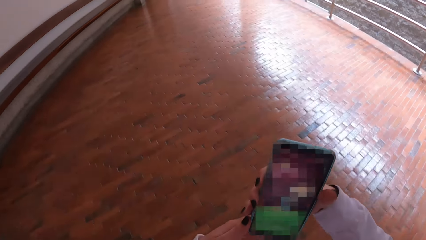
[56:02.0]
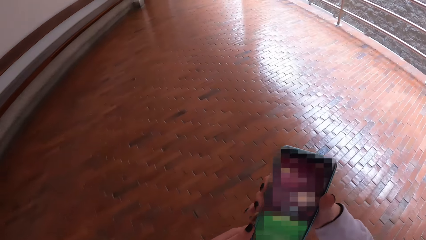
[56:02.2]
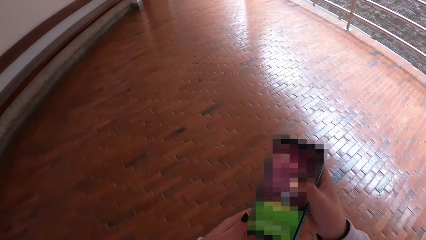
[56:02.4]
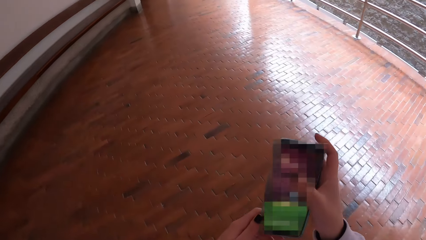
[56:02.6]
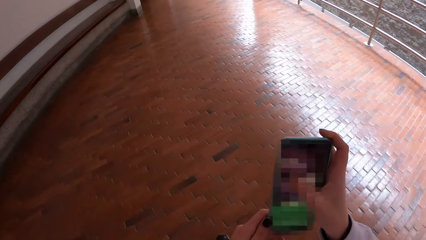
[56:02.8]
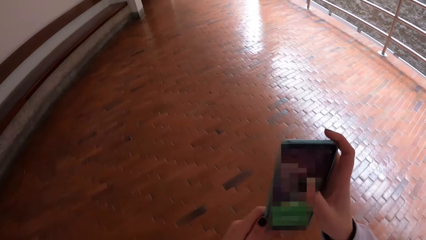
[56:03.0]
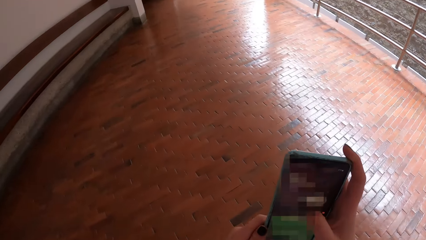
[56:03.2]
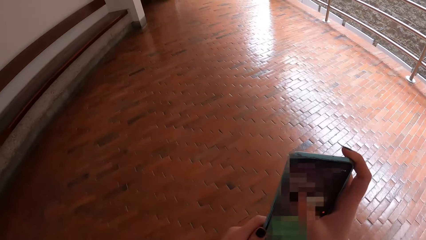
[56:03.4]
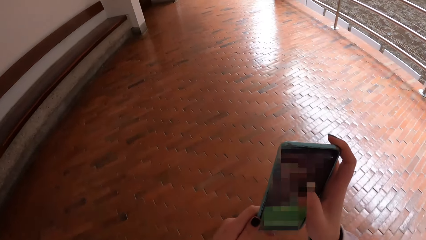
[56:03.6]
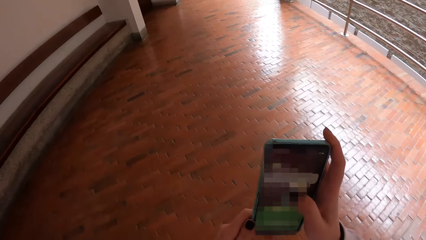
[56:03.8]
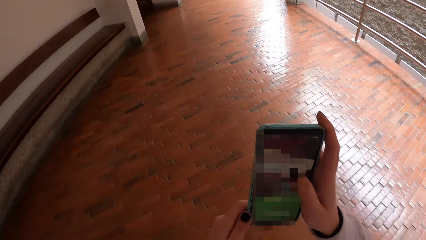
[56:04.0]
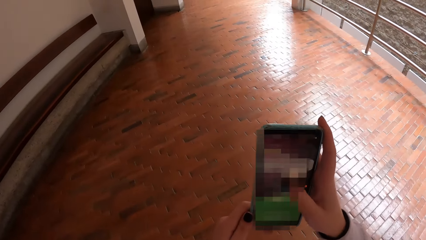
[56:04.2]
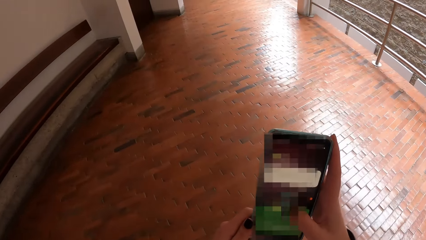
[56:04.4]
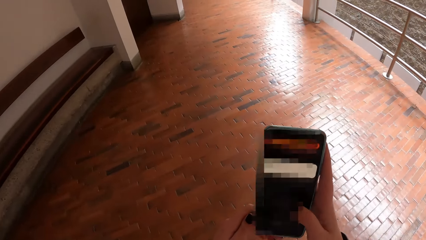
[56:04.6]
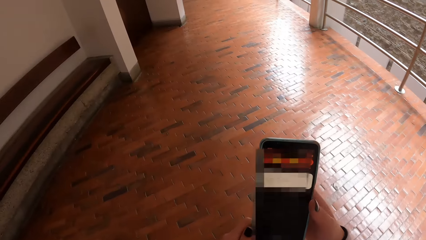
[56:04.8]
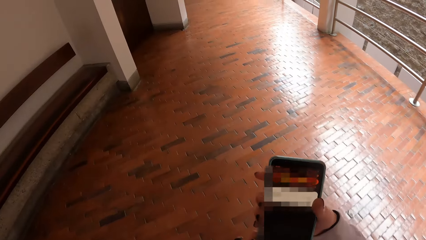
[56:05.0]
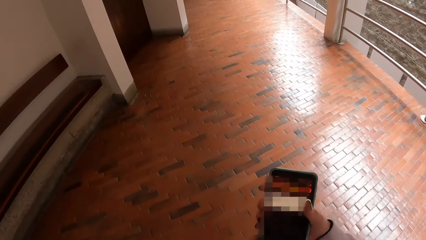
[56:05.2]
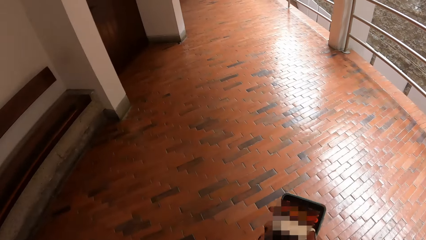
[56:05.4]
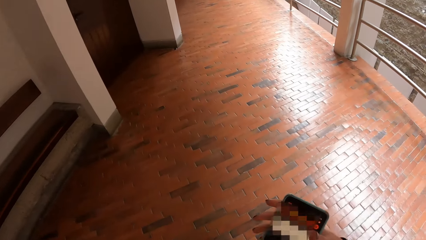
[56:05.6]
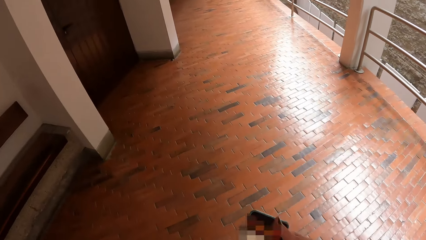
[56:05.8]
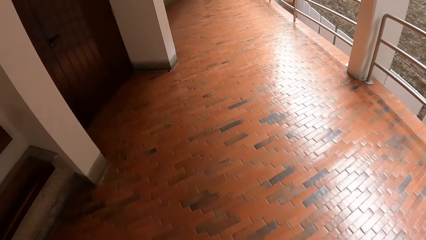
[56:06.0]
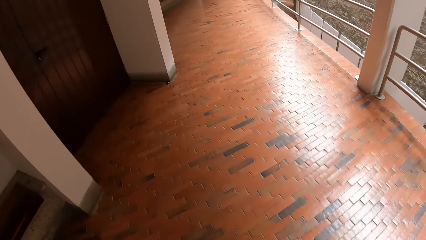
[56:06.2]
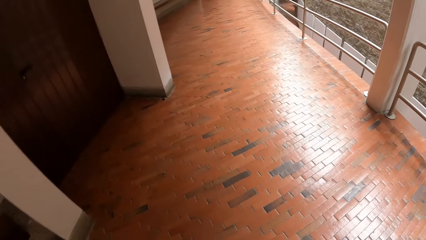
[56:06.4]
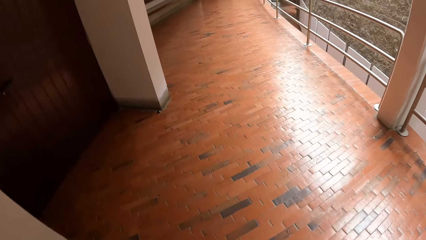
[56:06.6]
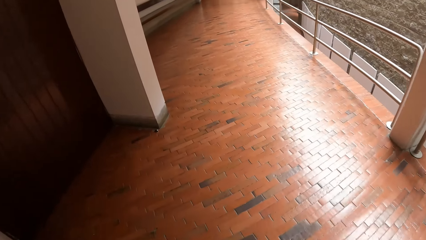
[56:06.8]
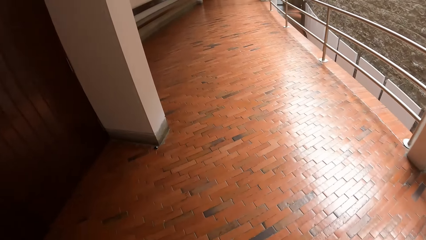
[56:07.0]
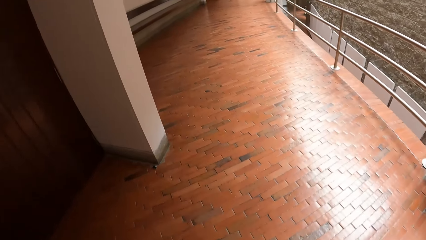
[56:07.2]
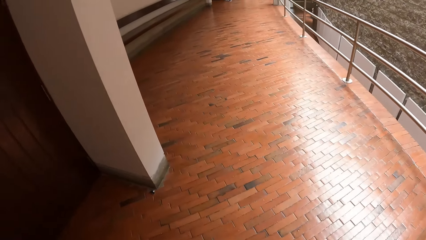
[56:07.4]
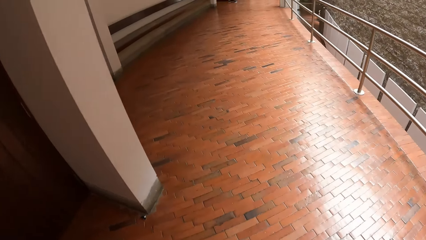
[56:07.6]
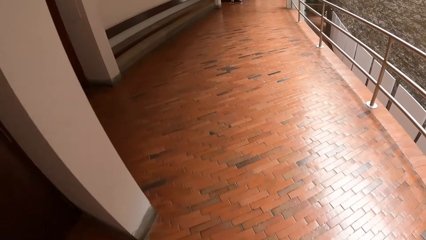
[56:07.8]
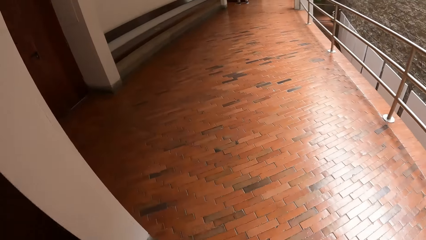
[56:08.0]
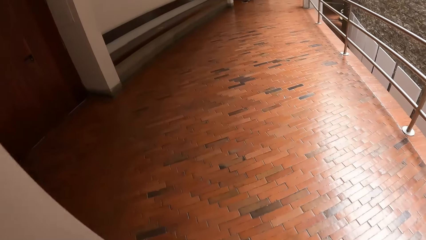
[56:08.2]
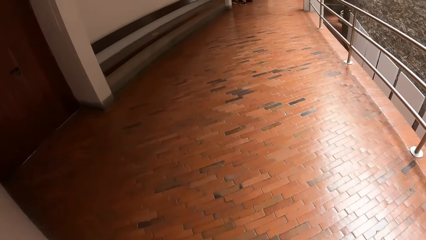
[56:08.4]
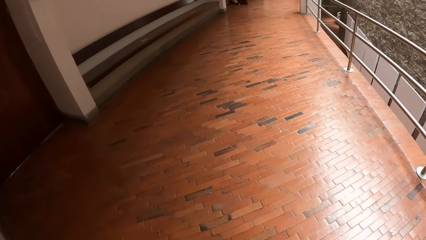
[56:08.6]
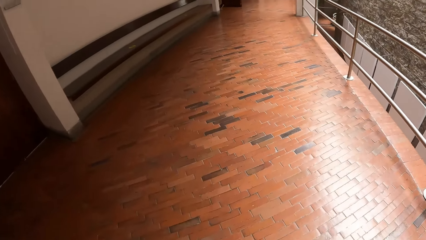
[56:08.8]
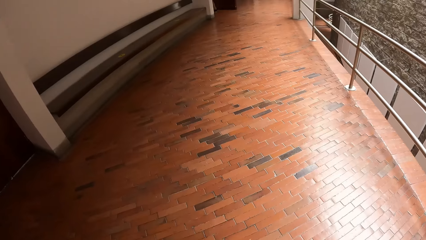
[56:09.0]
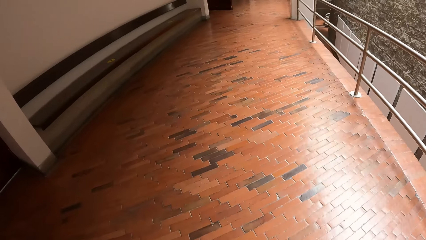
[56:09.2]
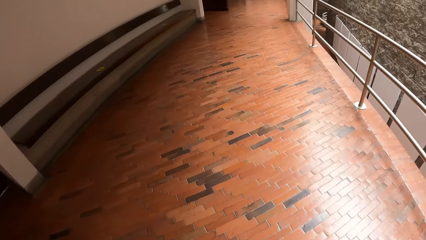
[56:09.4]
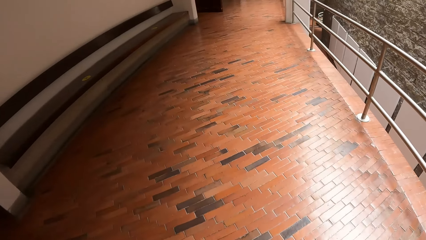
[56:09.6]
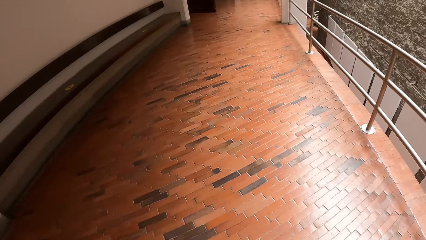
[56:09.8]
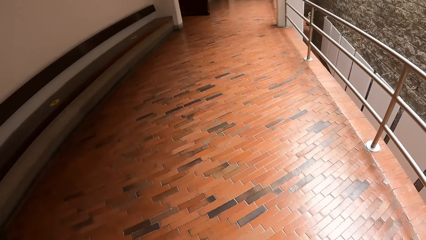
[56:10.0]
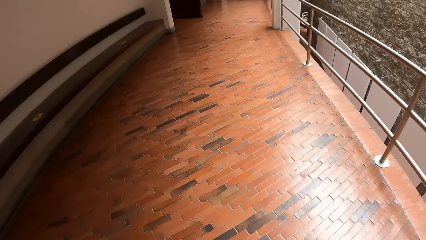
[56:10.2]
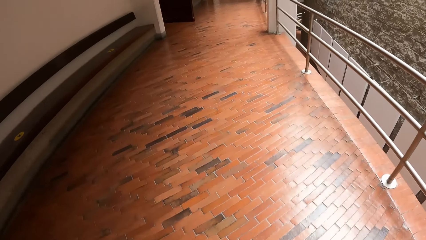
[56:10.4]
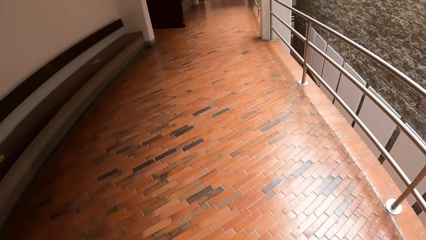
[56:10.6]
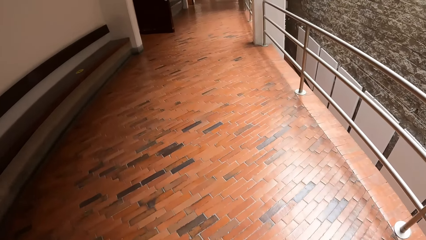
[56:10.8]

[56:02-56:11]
The camera wearer holds the phone with both hands. She operates the phone with her right hand. She puts the phone in her pocket with her right hand.

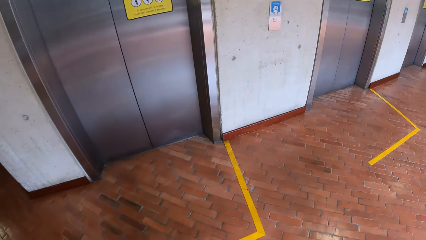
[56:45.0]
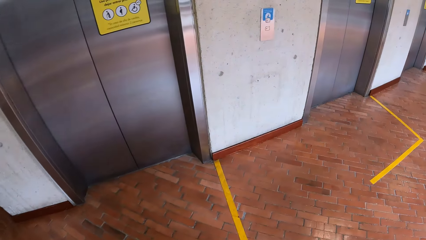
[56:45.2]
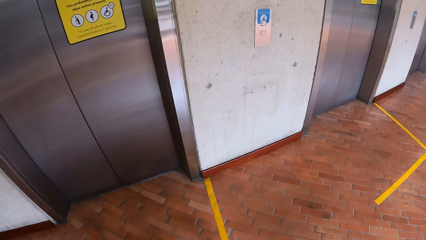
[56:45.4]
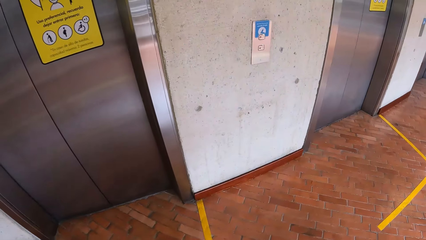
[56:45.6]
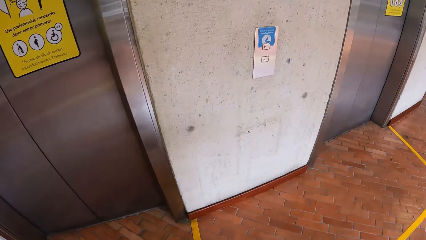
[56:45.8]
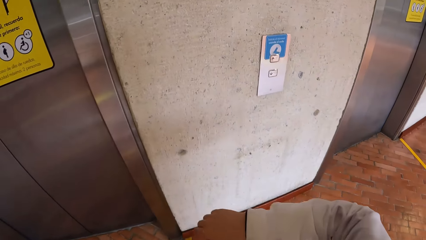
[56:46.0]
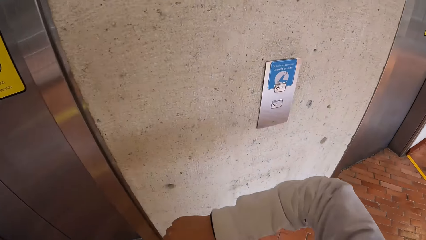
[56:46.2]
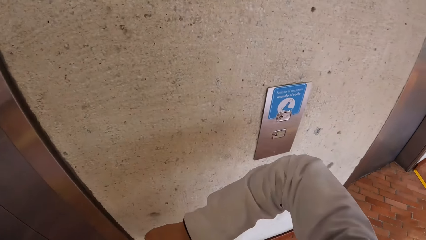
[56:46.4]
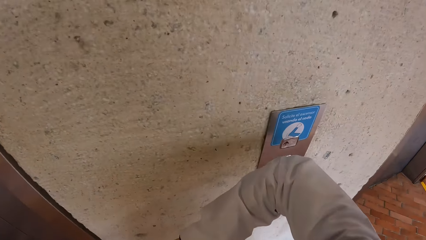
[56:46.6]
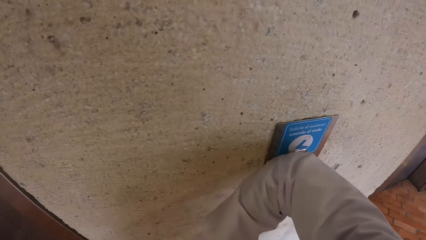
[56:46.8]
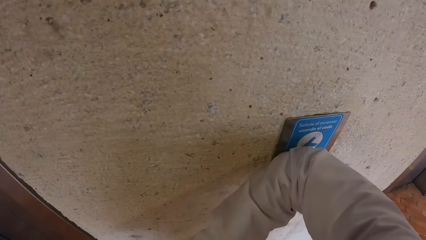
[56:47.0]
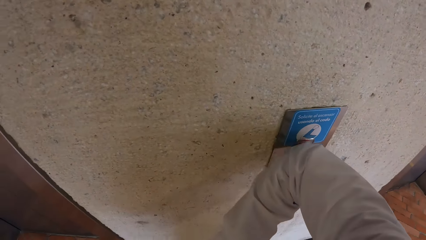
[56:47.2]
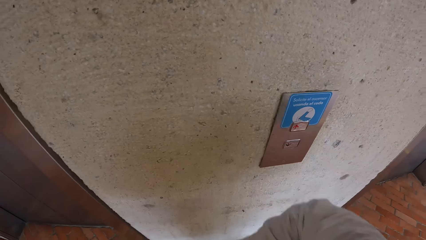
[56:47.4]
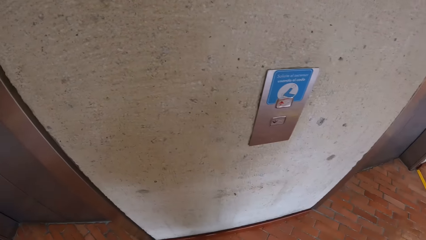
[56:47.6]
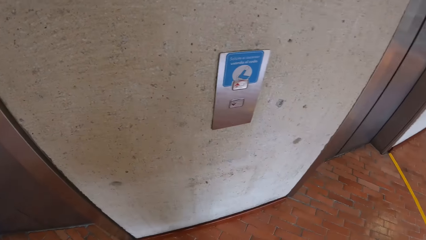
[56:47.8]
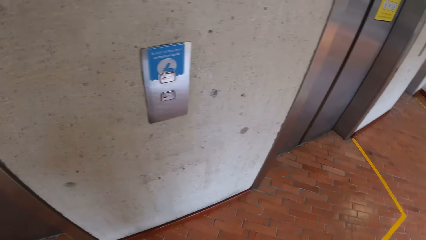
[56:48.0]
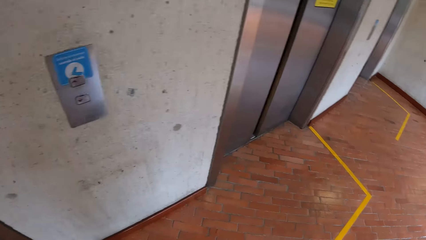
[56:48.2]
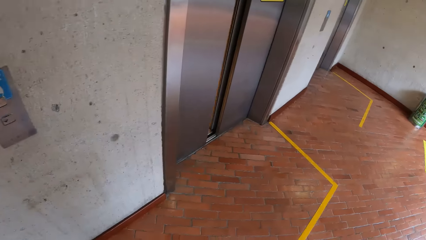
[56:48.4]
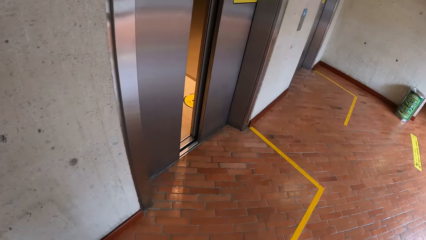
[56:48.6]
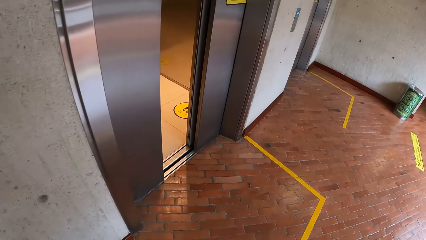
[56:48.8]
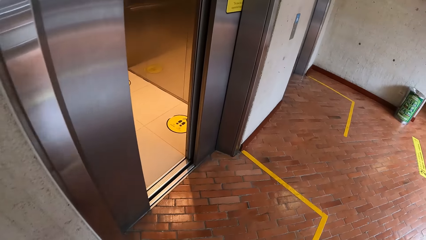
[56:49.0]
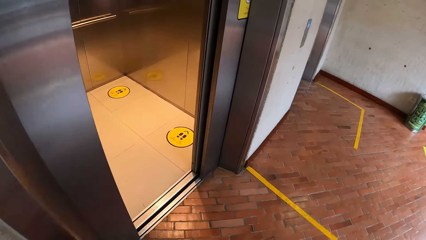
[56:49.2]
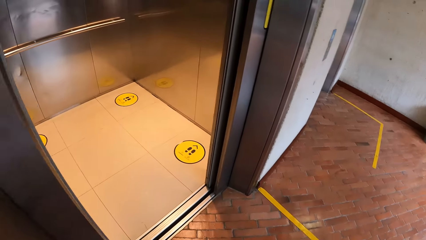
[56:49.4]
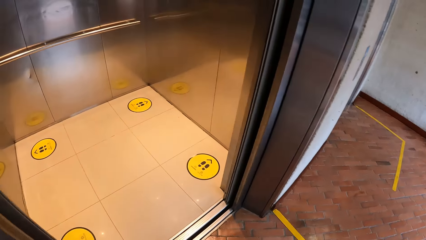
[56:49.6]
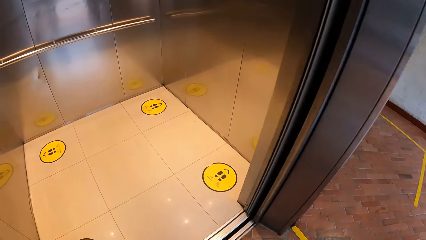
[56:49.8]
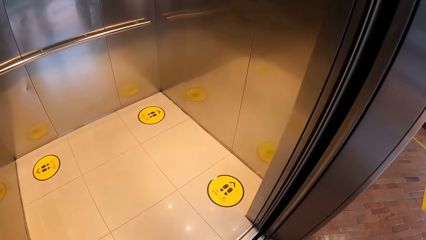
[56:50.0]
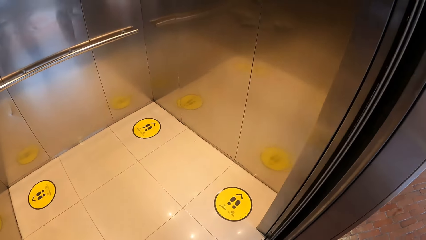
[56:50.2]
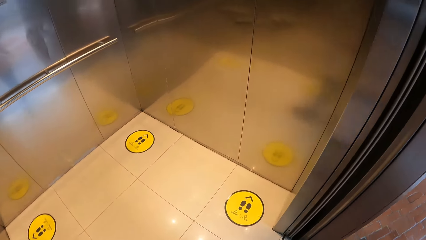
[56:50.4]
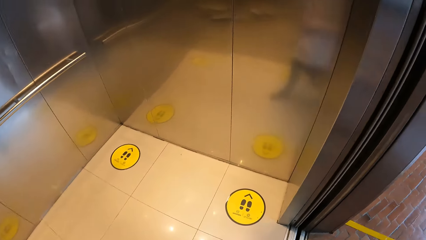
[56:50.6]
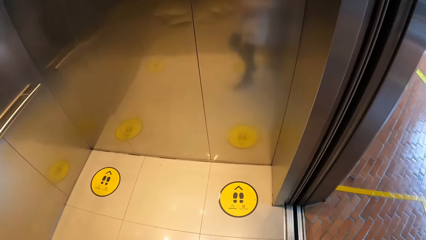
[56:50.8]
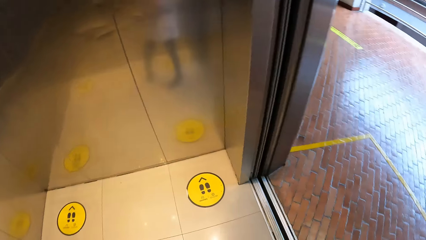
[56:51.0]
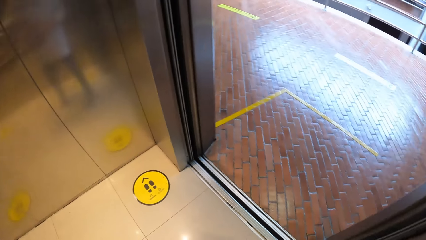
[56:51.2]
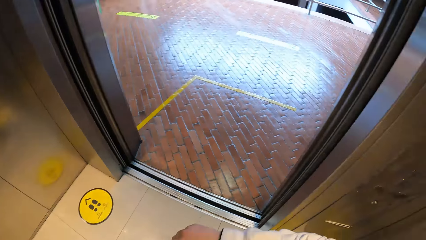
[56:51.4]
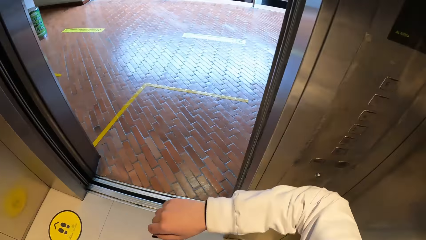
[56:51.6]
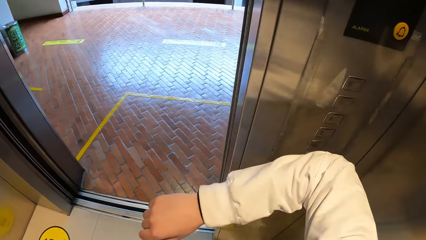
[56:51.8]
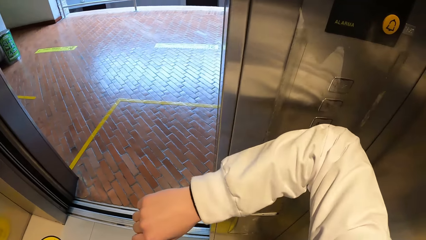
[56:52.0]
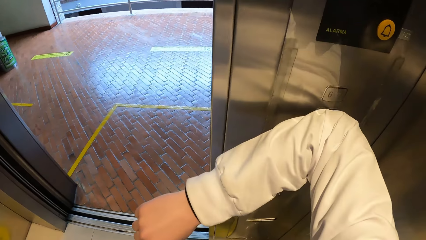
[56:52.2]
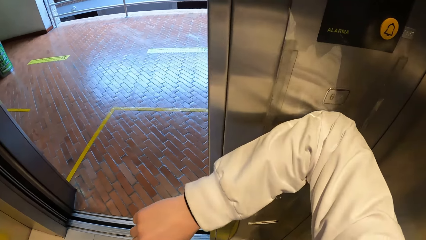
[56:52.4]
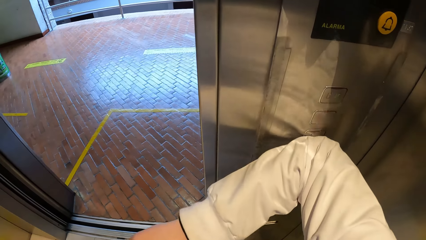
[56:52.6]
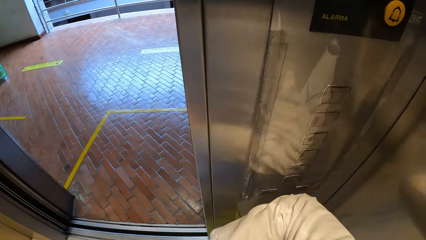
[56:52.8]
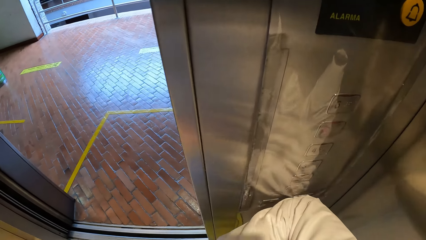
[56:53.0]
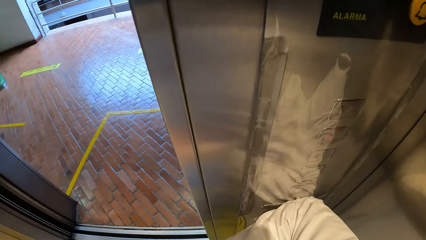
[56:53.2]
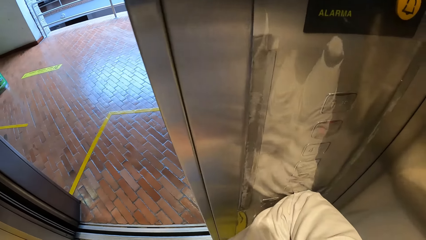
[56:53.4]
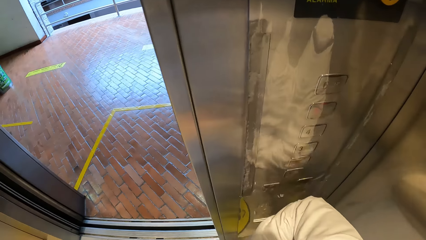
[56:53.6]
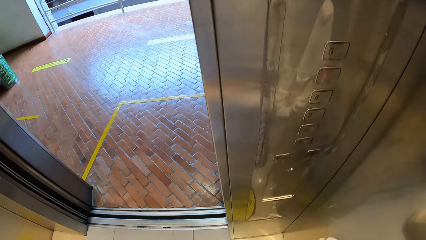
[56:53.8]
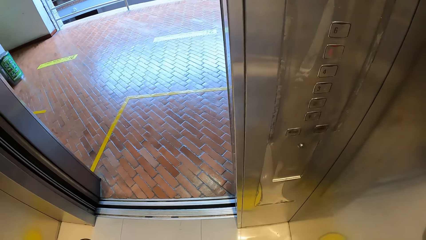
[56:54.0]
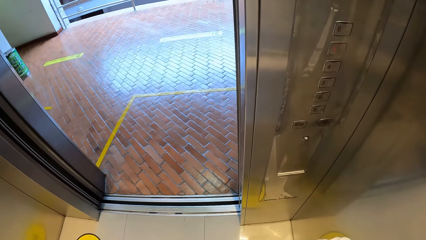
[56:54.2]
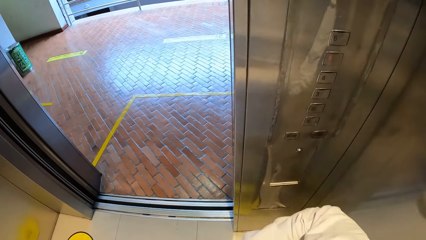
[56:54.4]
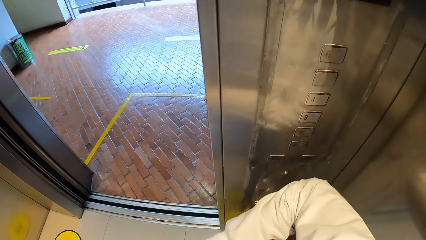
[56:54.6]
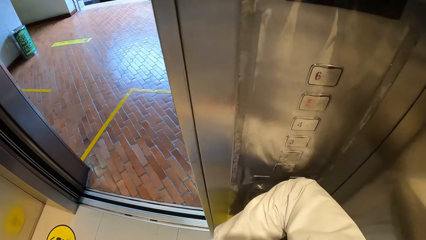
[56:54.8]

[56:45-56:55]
The camera wearer pushes an elevator button with her right arm. She walks into the elevator. She pushes some elevator buttons with her right arm.
